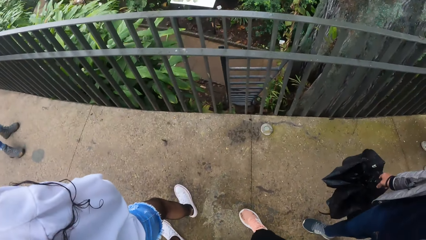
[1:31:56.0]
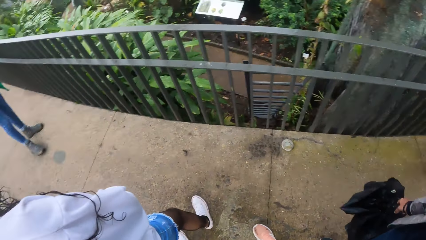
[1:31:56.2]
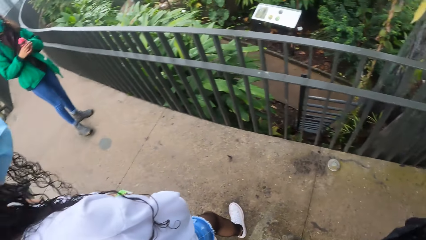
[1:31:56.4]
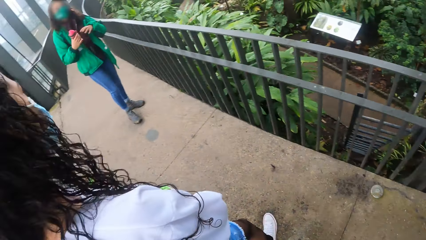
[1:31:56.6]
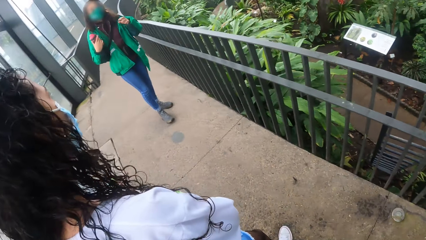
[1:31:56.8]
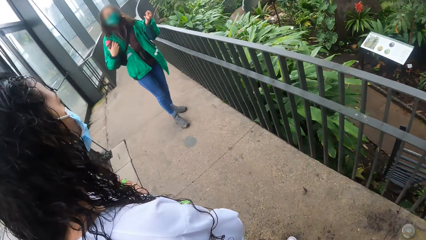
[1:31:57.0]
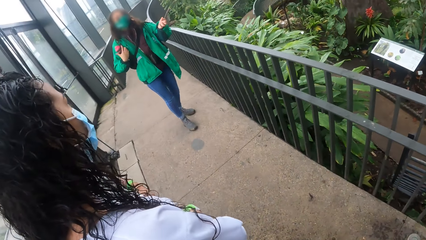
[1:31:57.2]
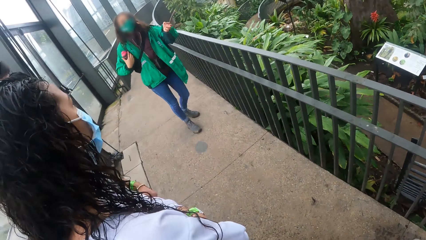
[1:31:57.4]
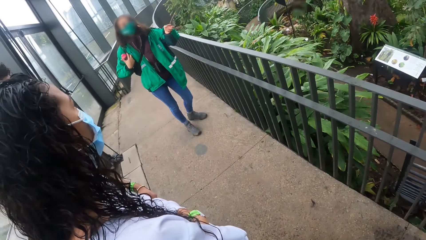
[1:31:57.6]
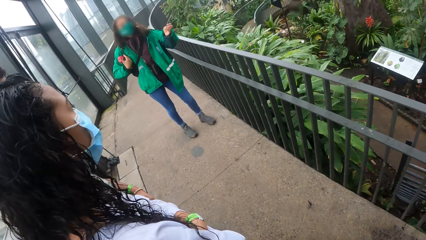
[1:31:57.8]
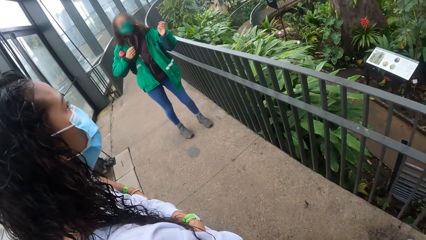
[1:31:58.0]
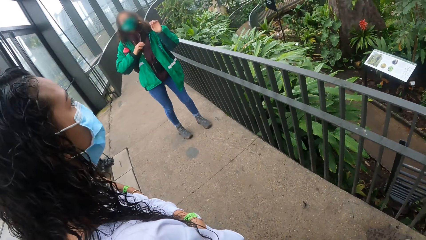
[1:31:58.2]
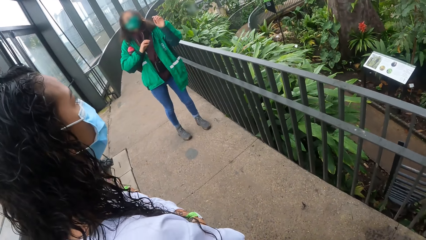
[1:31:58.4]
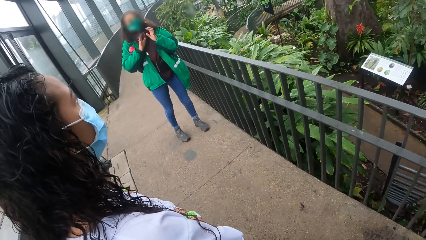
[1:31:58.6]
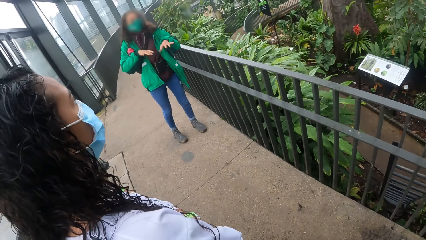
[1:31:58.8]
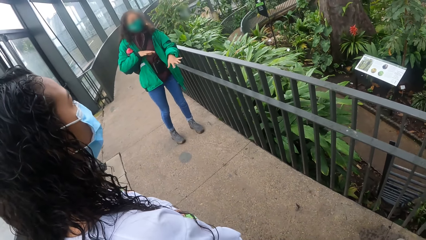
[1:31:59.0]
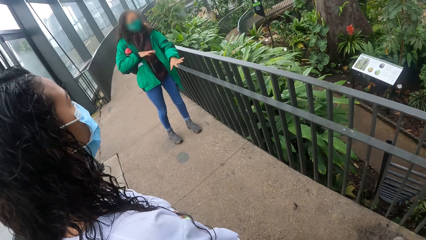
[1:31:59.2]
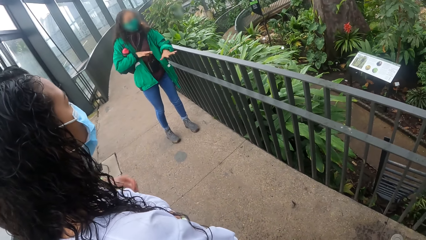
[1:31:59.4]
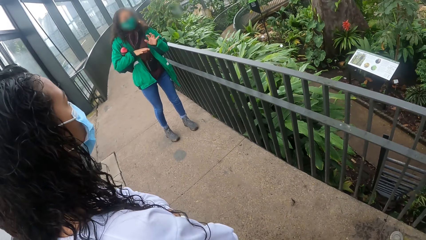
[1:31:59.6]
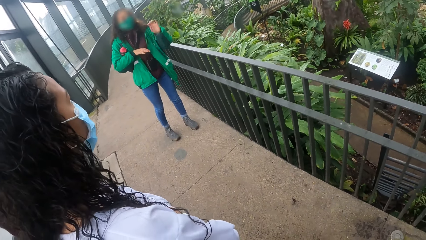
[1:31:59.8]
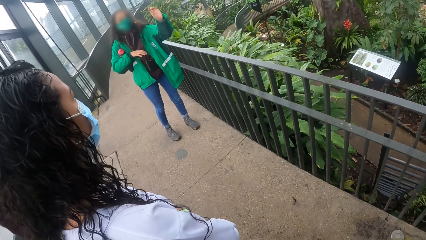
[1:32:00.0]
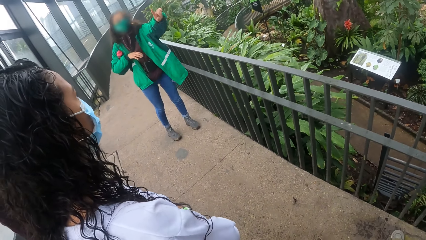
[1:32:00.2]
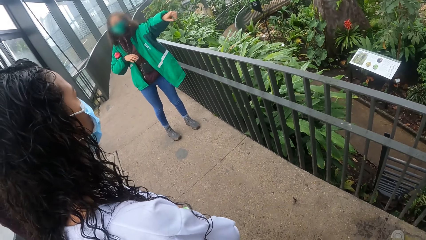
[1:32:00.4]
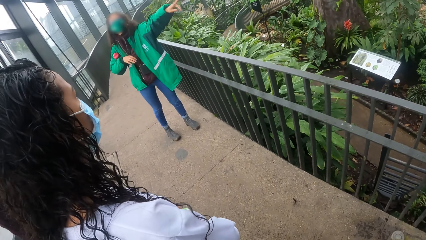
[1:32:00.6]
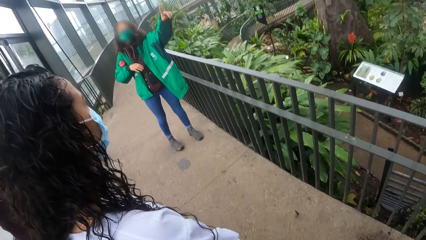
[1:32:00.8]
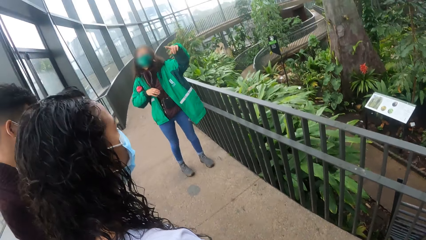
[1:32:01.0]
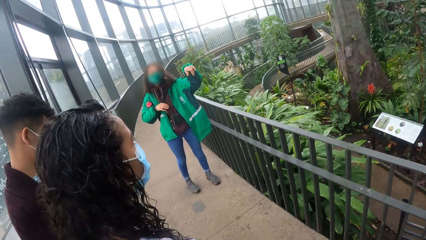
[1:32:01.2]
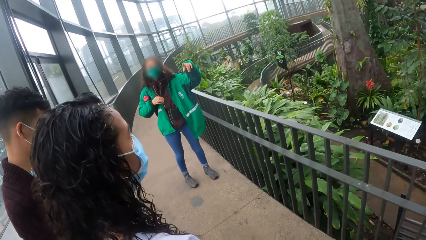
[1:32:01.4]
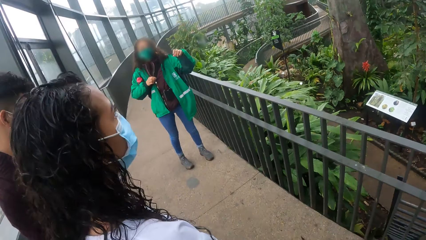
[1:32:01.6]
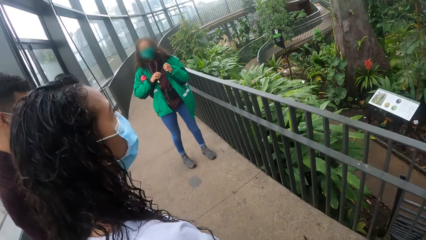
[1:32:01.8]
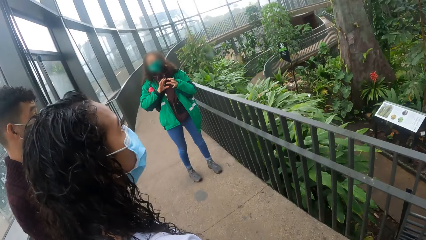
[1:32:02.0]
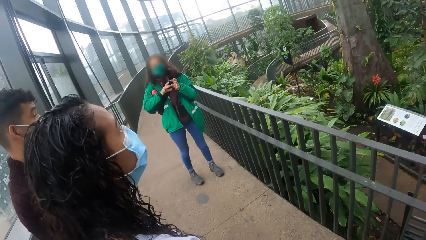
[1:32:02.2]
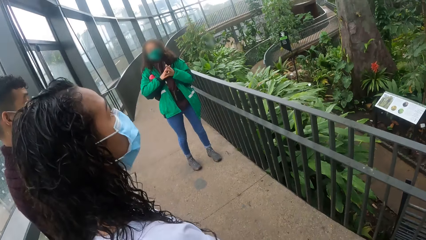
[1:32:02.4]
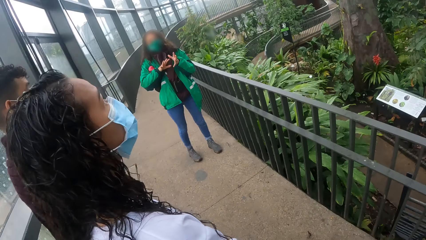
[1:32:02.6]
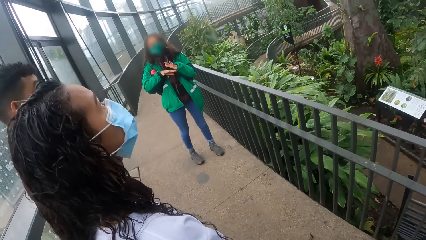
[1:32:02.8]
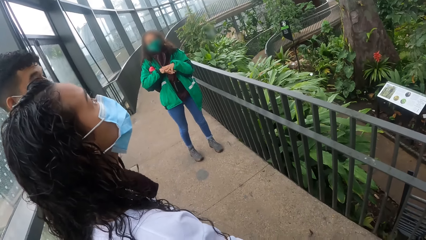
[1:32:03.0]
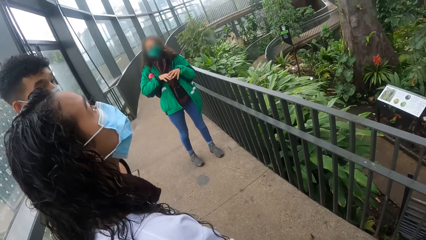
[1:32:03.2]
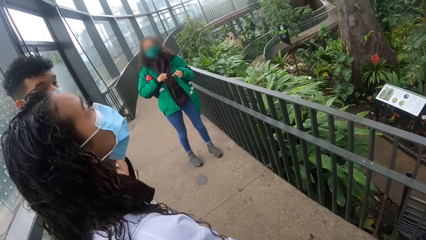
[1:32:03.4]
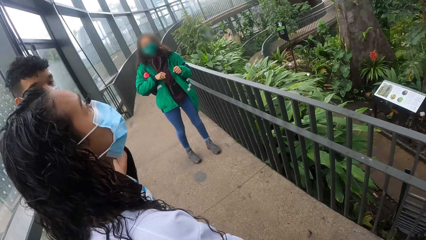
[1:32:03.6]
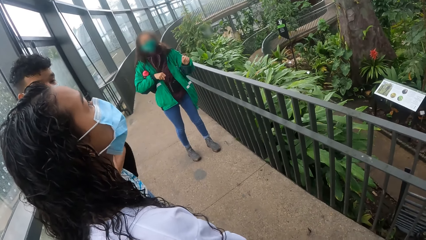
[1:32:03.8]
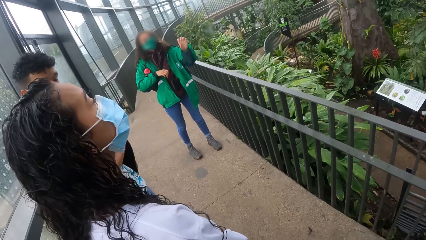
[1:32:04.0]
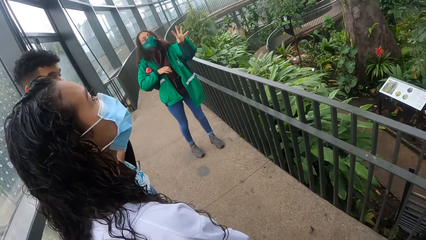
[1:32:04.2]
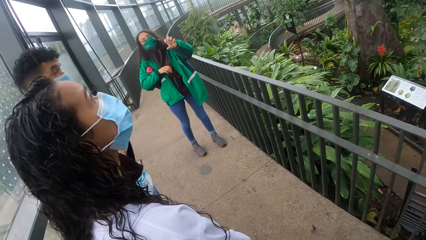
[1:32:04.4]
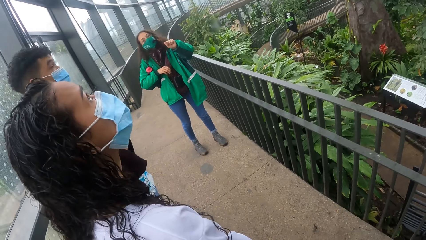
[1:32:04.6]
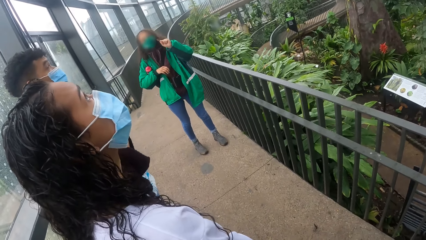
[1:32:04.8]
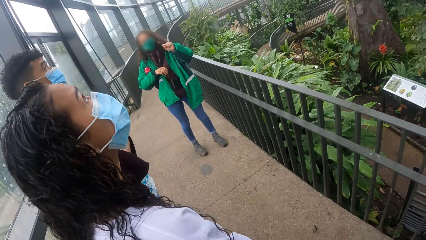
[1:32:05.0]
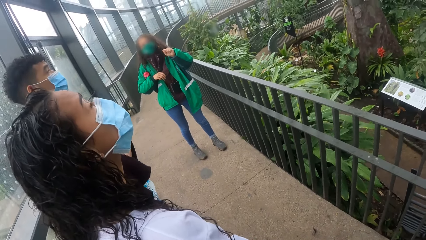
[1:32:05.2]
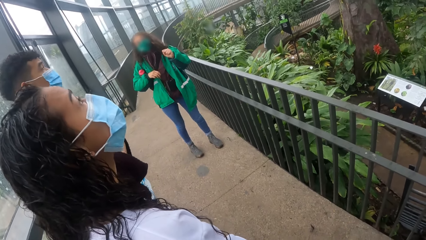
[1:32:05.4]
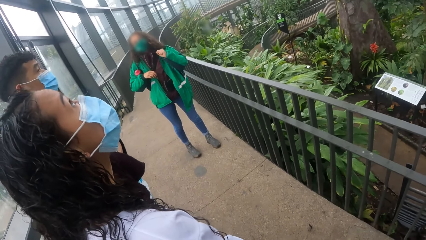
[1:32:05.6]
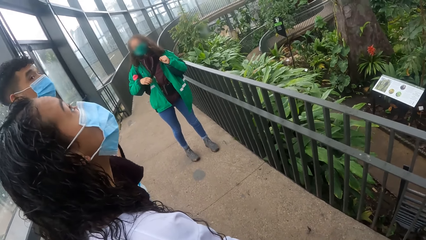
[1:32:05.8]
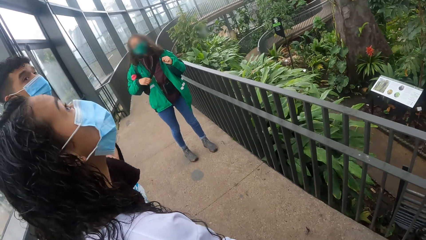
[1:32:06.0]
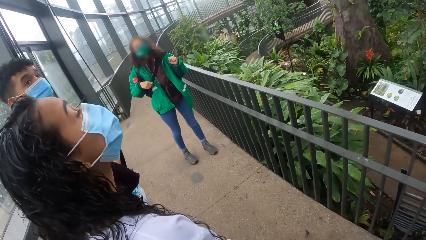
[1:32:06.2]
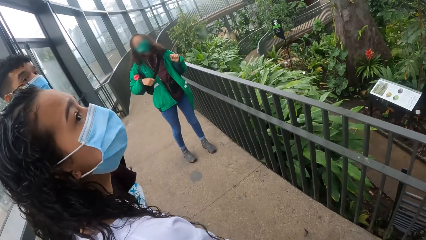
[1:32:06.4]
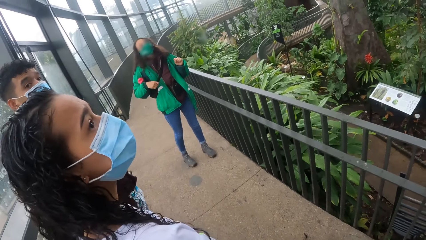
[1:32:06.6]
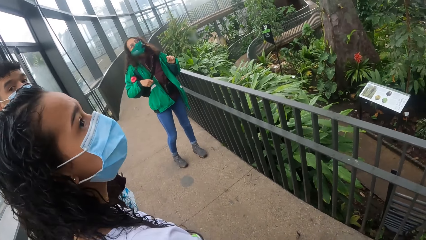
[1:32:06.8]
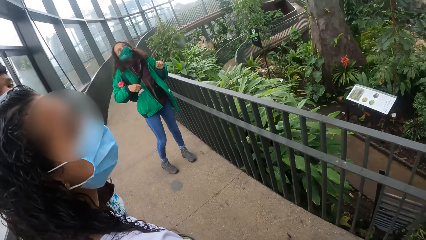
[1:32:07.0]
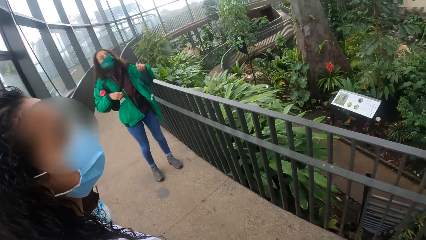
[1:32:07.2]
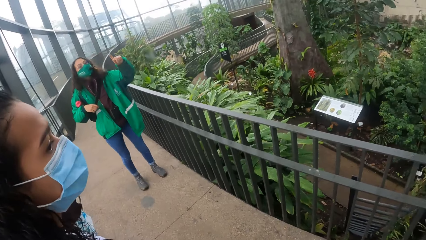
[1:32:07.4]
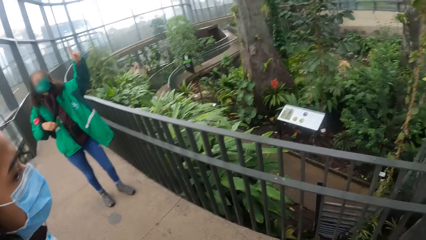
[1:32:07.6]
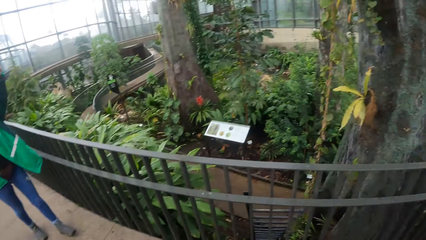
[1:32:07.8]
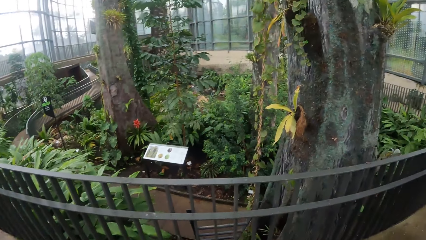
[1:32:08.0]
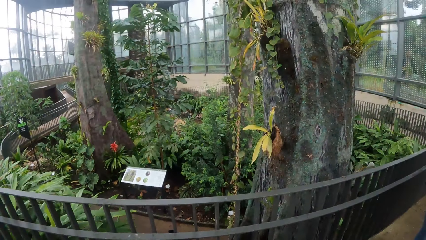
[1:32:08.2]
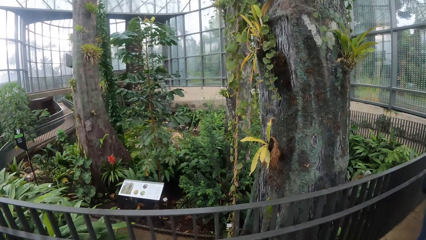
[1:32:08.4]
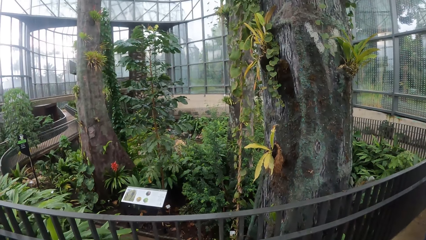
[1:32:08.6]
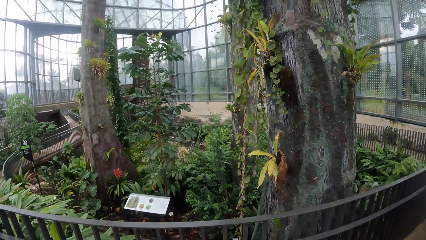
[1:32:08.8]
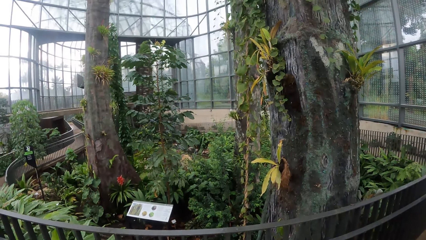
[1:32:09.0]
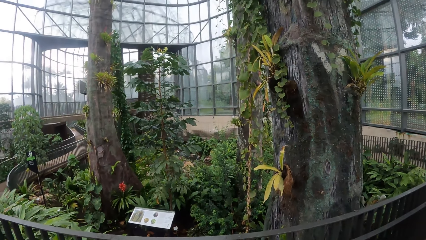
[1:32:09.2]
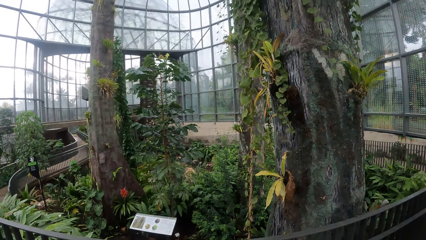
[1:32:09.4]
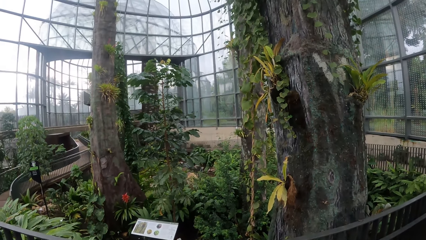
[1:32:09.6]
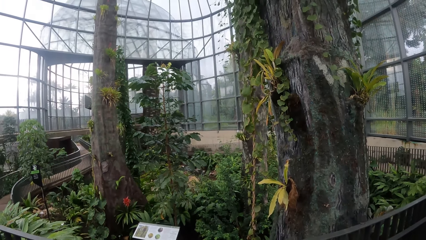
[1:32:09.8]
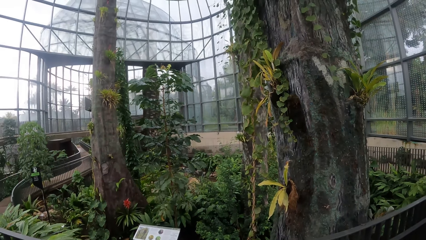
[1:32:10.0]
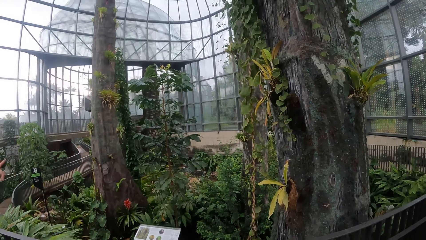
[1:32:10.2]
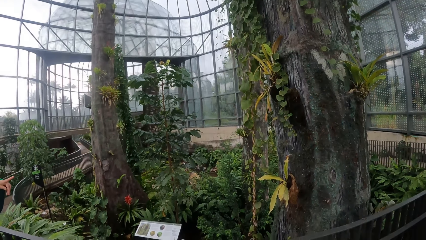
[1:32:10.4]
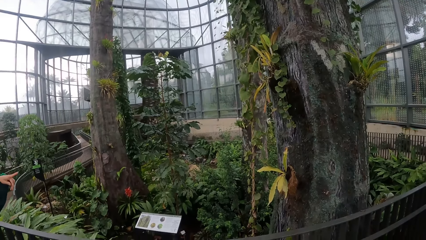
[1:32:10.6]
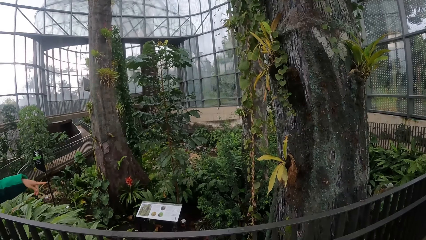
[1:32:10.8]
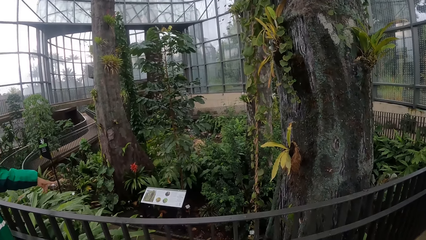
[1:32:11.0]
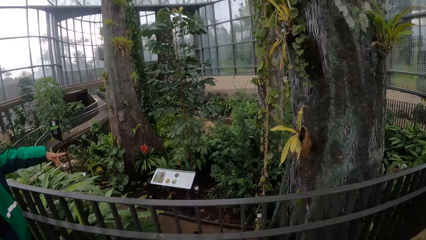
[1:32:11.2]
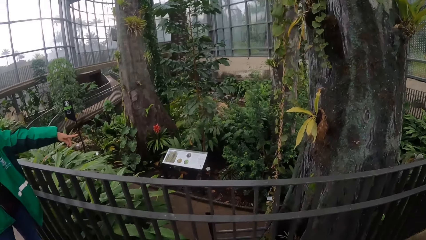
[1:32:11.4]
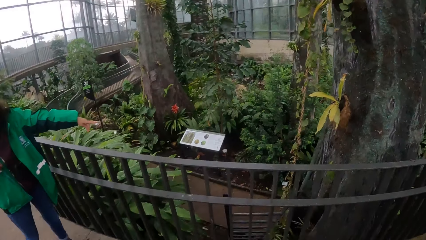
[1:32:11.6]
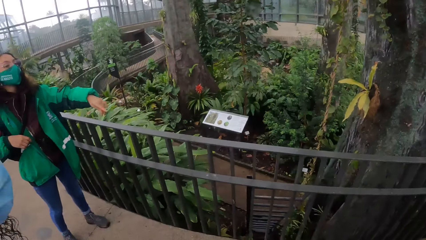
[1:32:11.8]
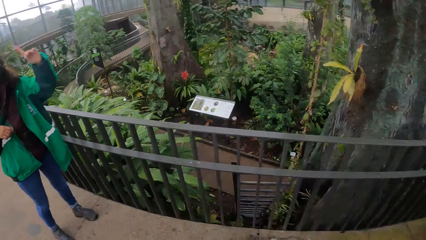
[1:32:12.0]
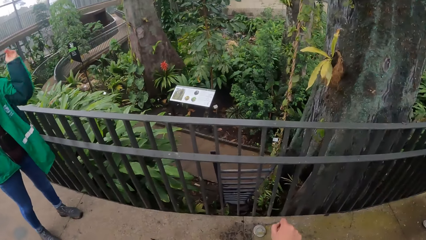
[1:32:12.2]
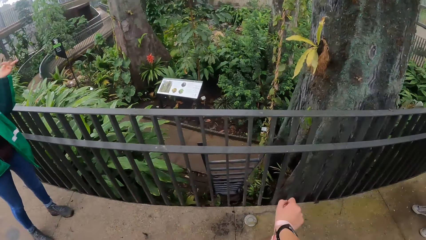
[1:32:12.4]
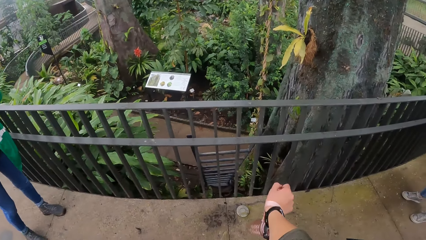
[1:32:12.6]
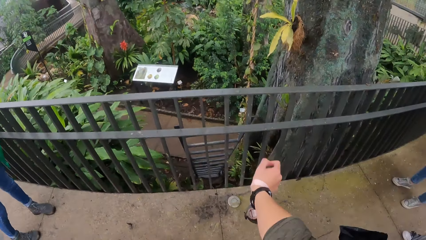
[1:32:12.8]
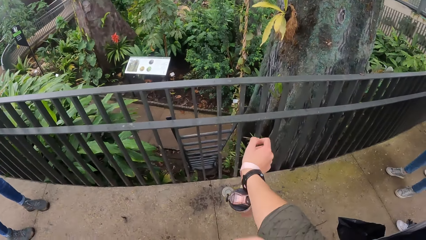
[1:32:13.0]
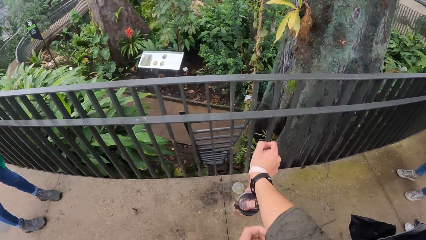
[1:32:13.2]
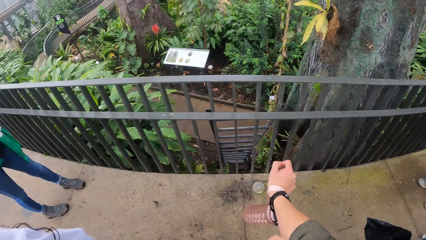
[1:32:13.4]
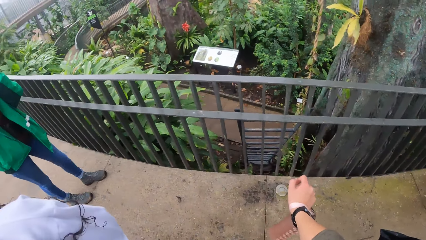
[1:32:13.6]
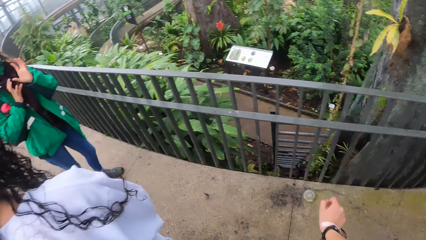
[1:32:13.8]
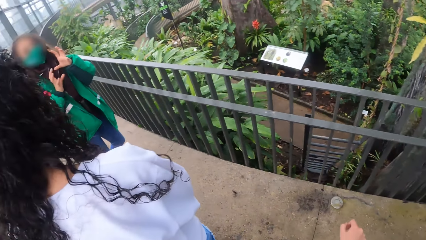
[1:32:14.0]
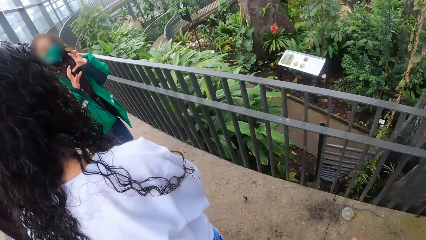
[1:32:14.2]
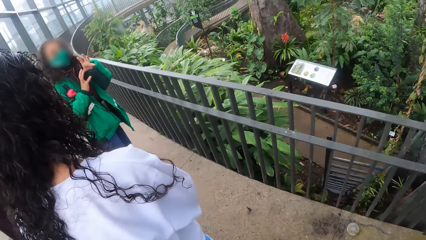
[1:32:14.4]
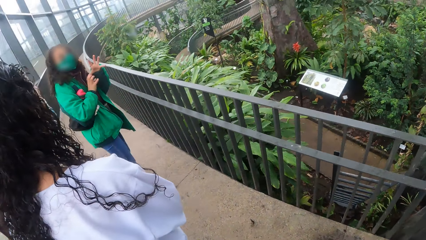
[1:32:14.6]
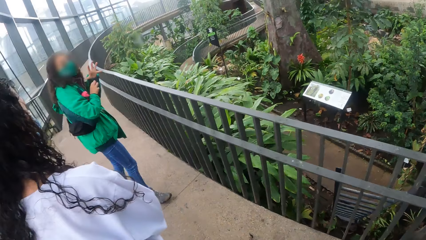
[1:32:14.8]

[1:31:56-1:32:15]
The tour guide passes the pink bottle from her left hand to her right hand and places the pink bottle in her armpit with her right hand. The camera wearer itches her right hand with her left hand.
